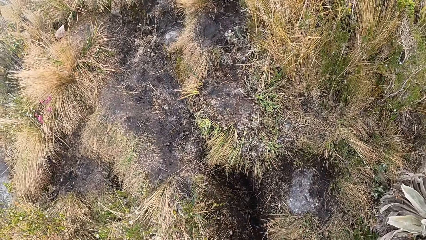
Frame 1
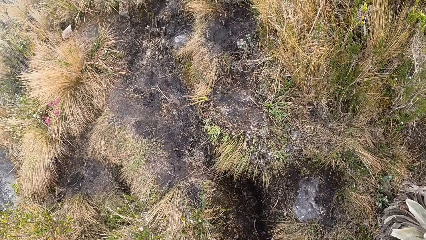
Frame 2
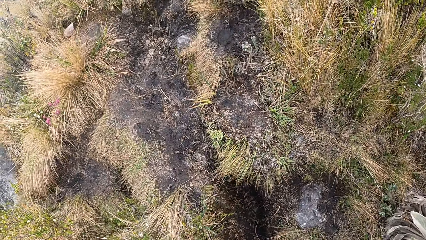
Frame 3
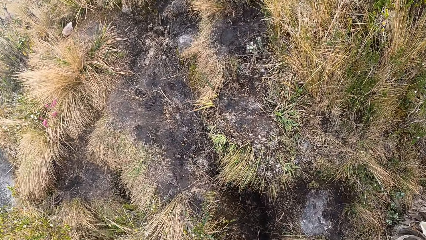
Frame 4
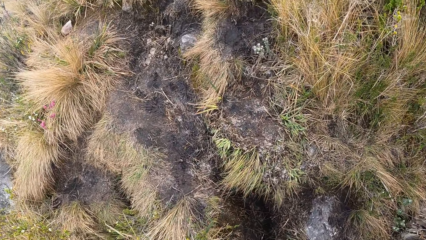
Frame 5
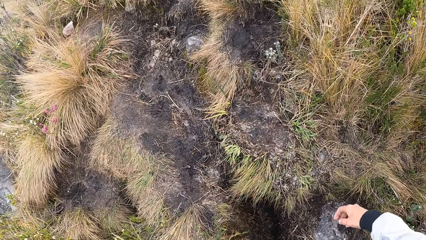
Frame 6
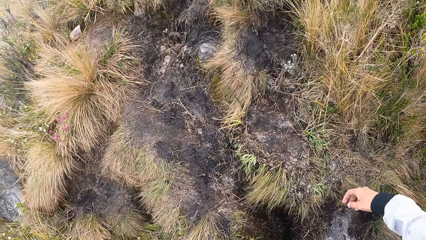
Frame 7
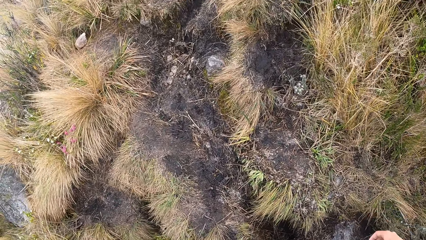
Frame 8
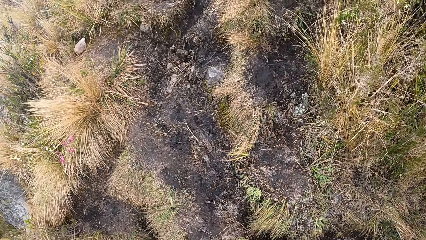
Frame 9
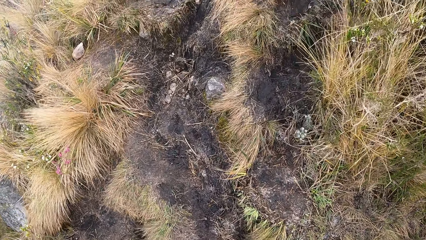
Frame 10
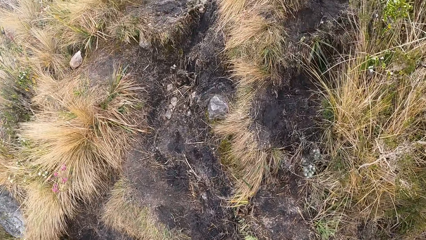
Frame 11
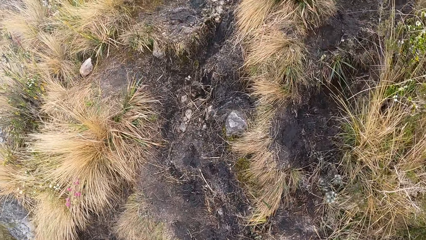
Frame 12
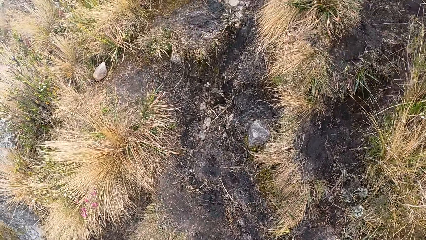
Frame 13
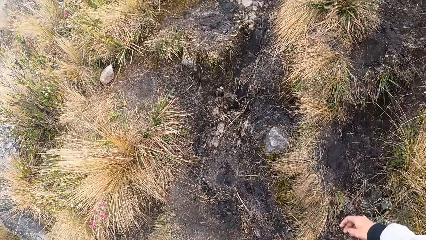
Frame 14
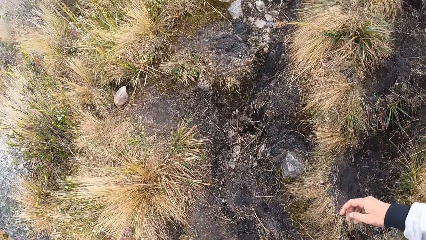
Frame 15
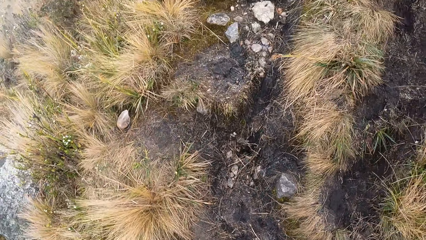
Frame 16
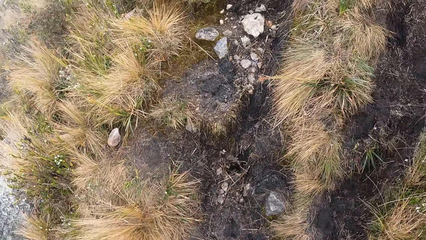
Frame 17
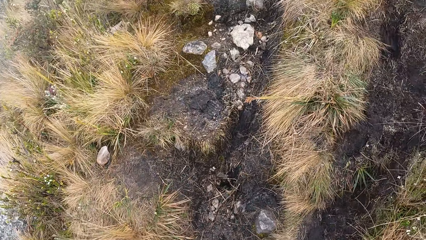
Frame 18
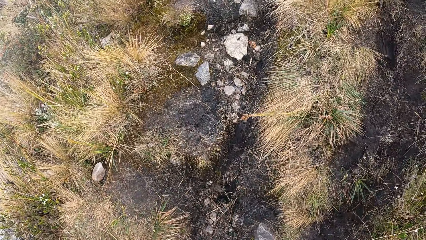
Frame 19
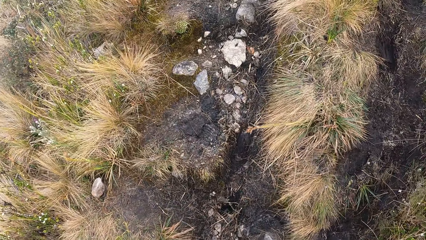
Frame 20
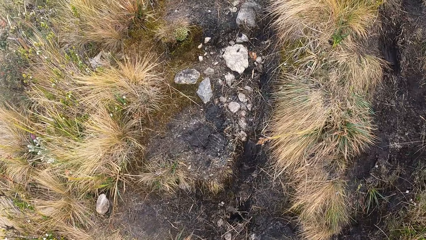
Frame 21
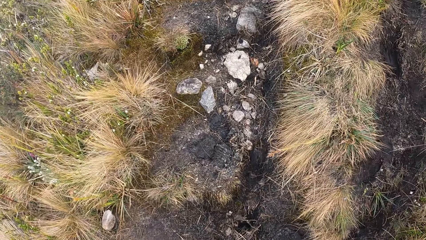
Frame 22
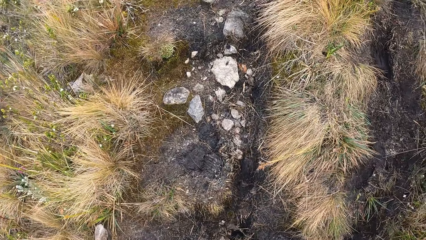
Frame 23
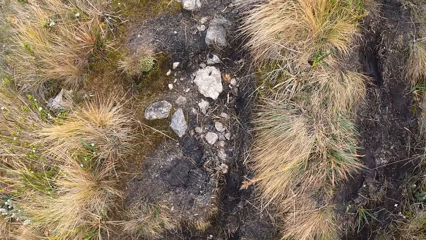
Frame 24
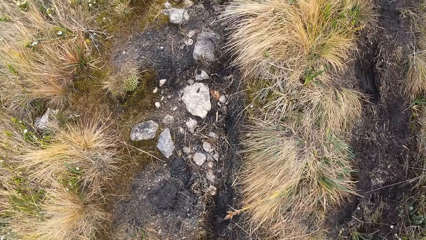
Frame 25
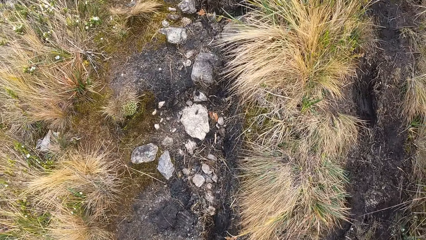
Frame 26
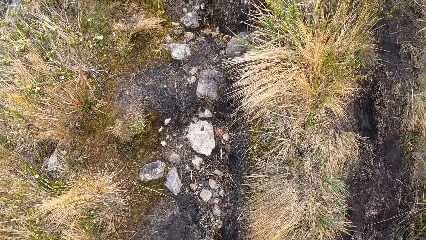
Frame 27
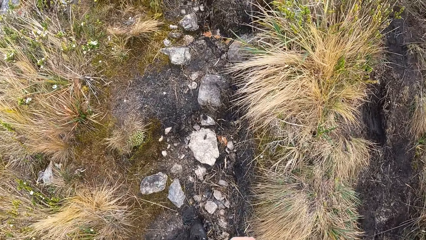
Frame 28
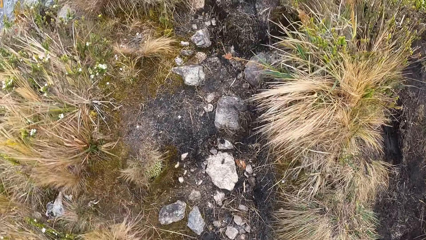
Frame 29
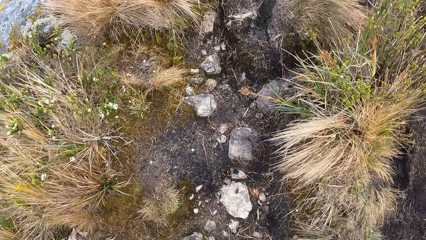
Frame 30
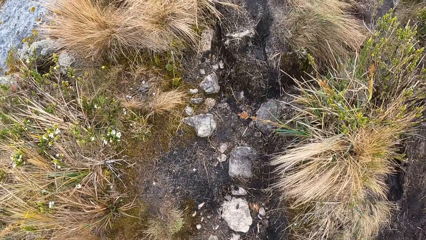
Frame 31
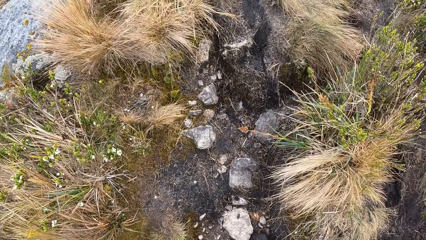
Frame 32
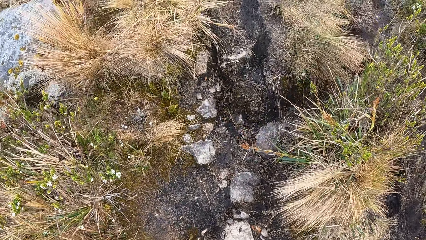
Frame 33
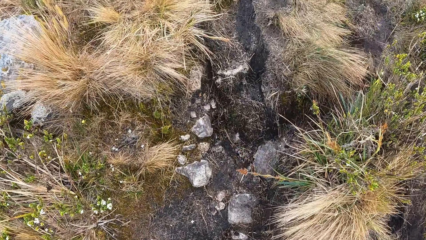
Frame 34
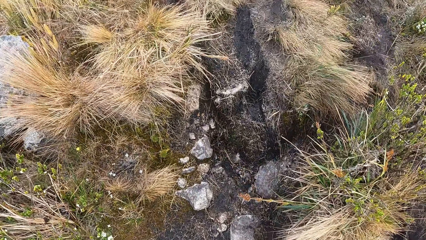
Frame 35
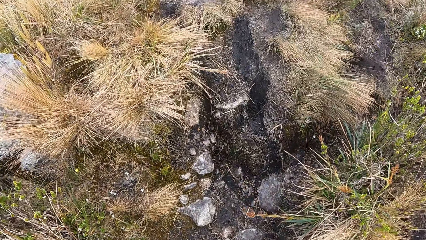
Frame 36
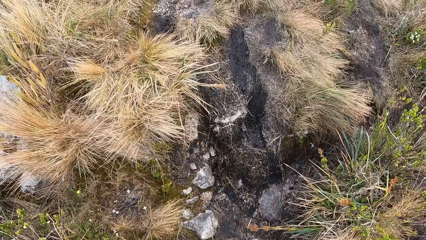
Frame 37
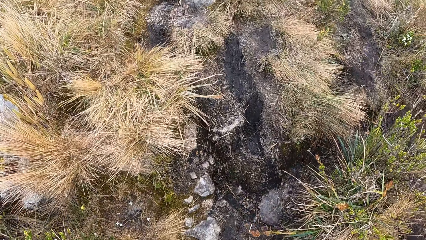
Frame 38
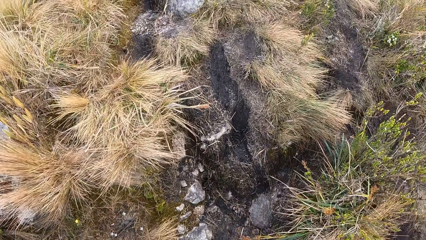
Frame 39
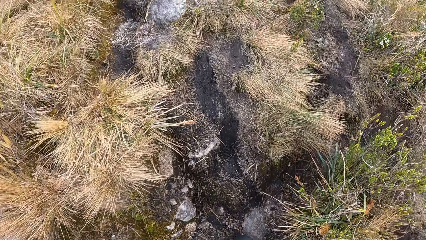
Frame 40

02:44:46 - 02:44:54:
The camera wearer climbs up a mountain.

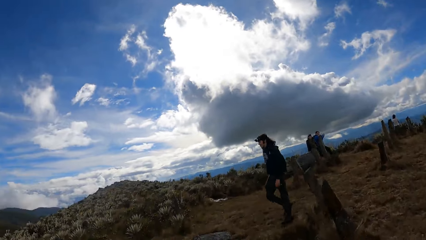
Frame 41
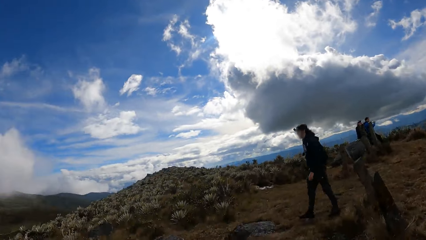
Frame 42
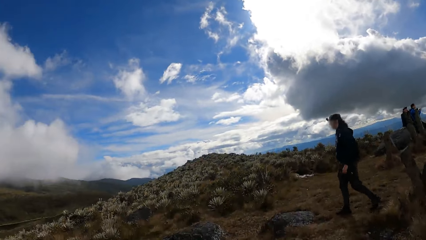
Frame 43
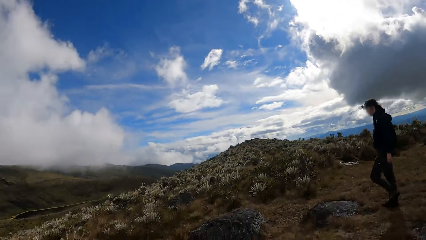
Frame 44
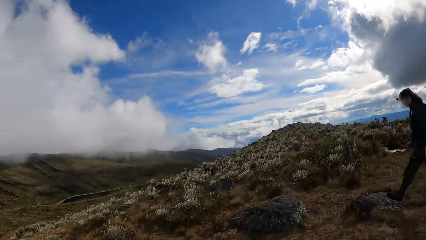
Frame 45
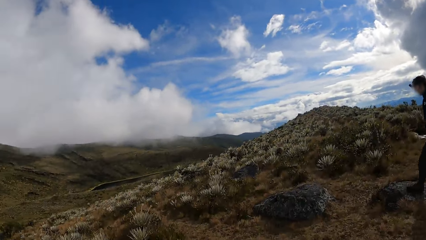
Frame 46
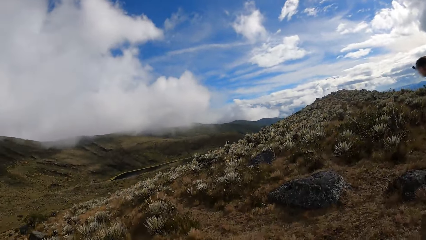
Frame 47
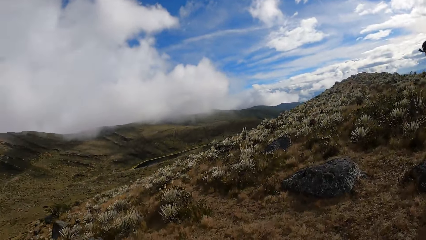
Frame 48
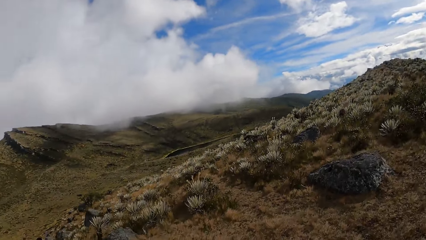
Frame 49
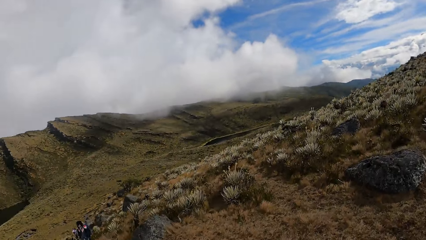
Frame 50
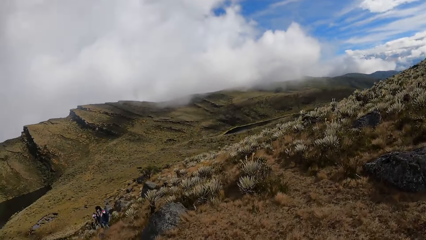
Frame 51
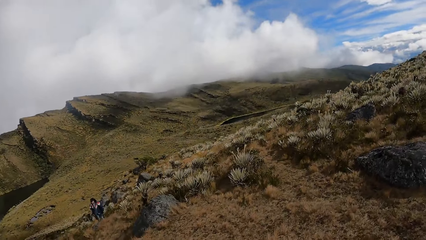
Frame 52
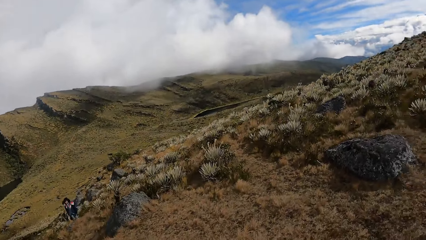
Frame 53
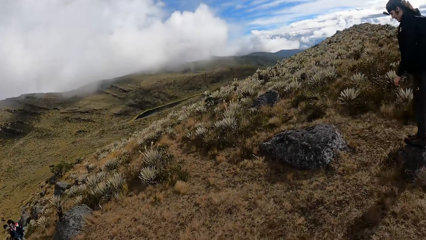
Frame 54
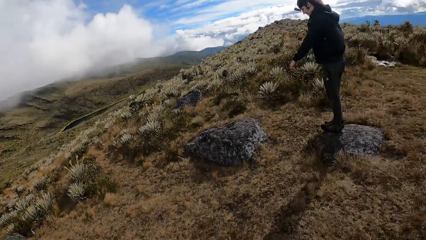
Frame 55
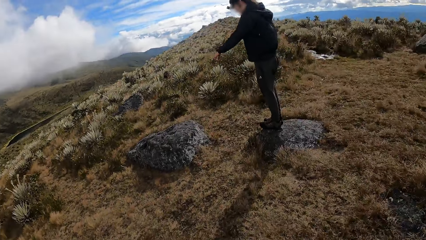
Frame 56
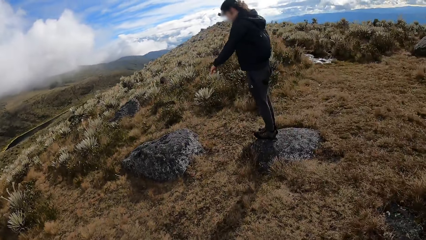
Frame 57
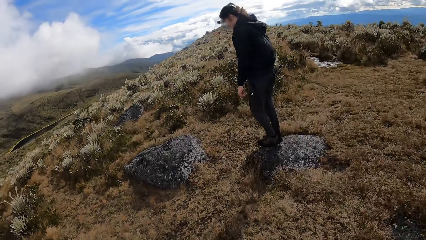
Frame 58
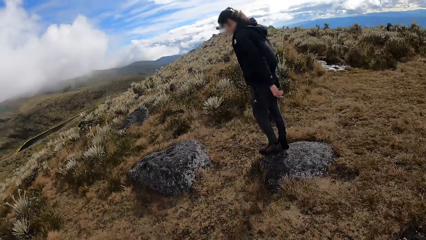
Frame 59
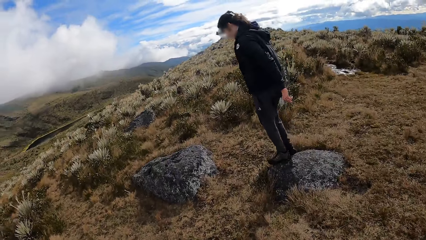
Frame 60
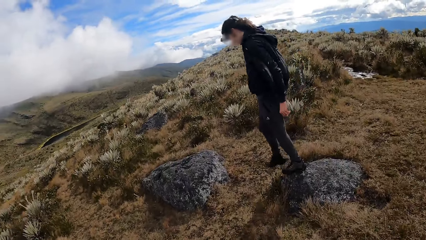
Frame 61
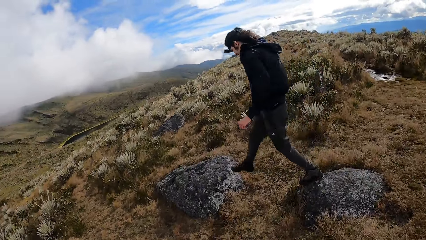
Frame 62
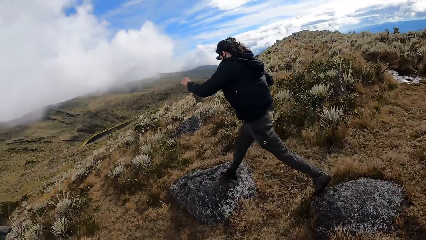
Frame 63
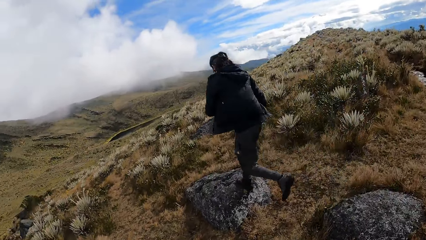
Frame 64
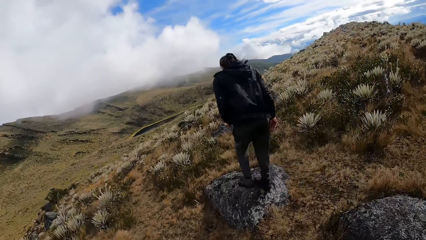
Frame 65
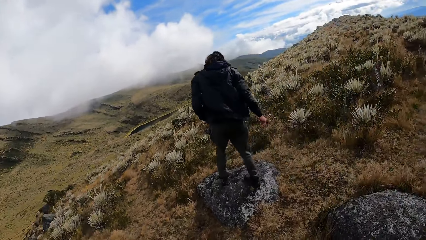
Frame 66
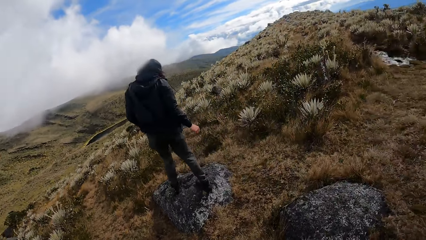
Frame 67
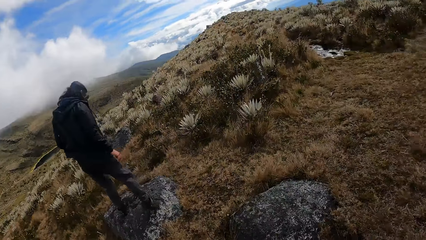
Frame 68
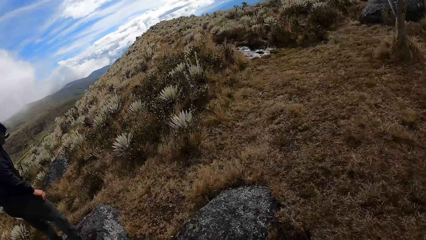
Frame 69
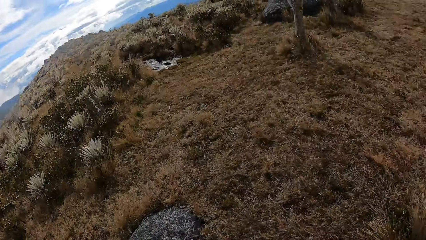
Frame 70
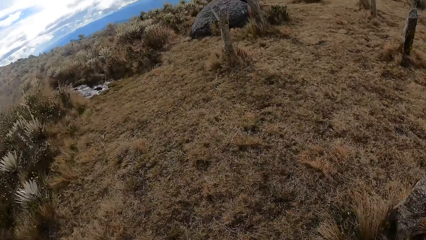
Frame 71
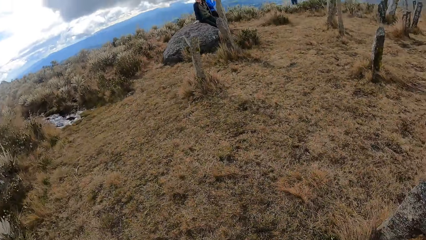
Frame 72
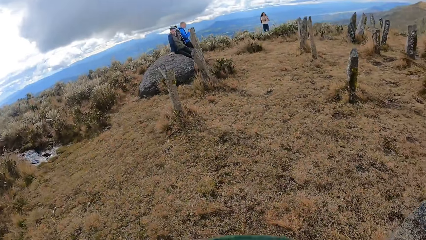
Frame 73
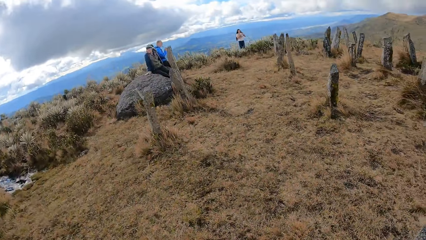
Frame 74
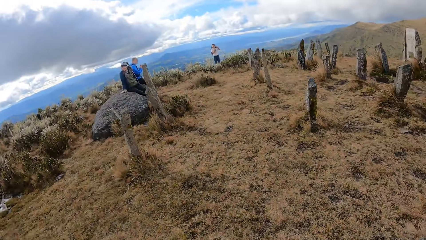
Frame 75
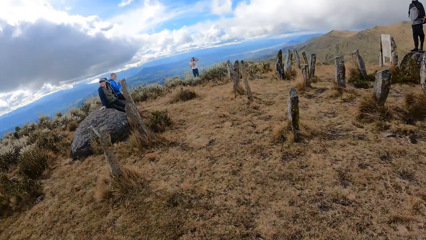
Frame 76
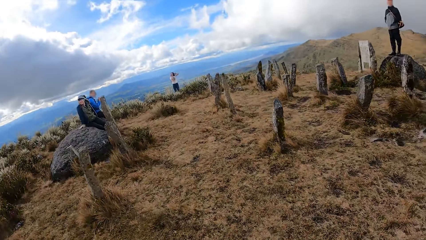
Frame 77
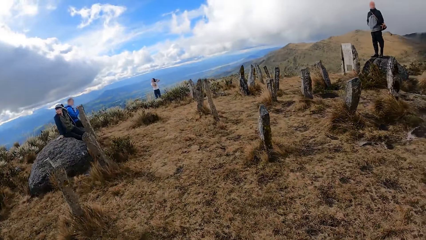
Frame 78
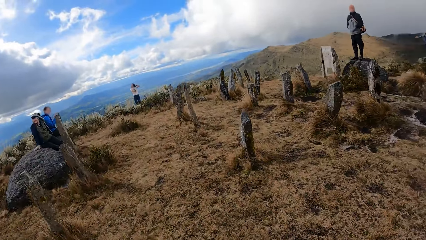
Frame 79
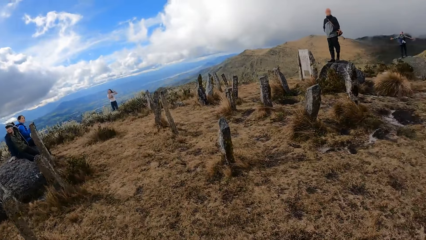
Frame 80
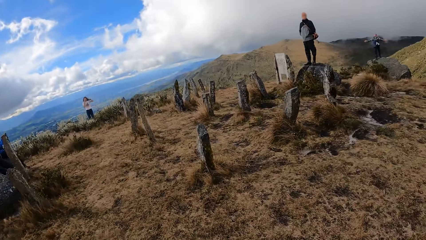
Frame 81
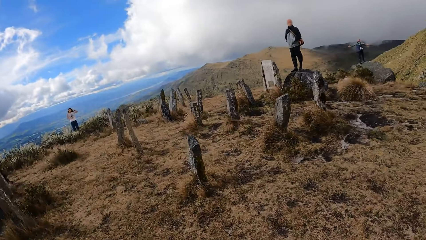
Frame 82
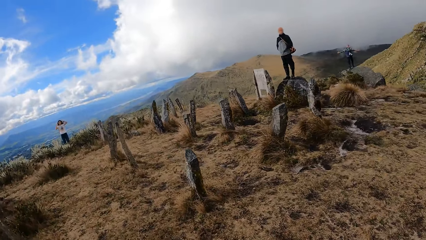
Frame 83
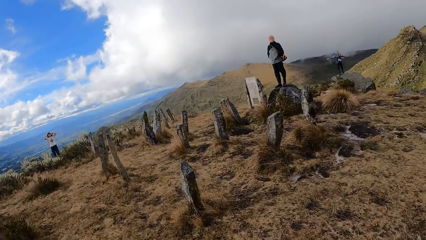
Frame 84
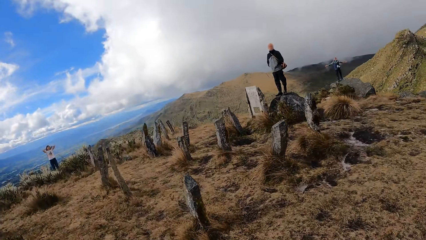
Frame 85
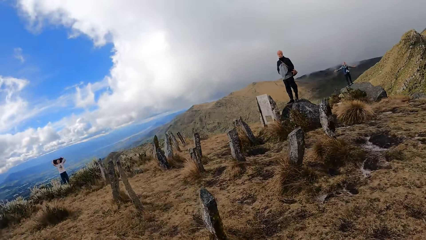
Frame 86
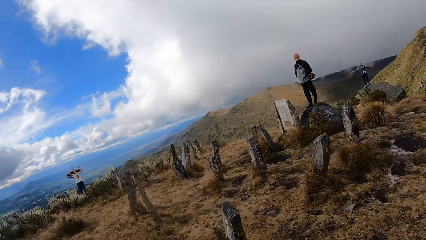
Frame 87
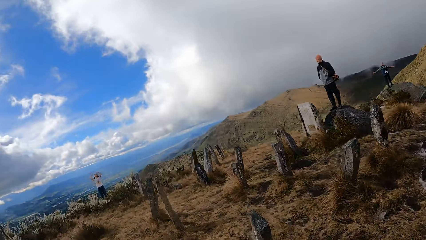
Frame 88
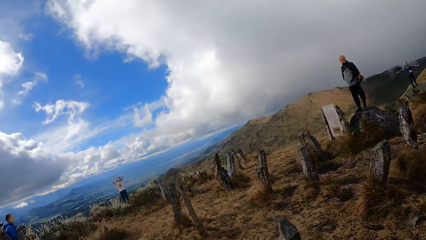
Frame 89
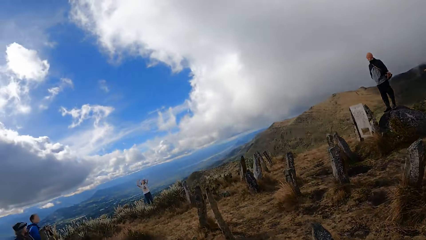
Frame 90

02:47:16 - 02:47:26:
The camera wearer looks around. A person jumps on the rock. The camera wearer walks around.
